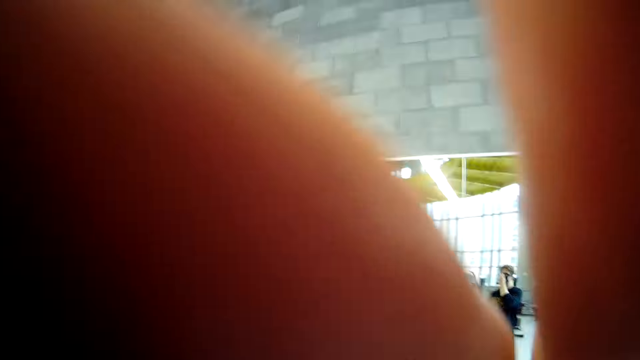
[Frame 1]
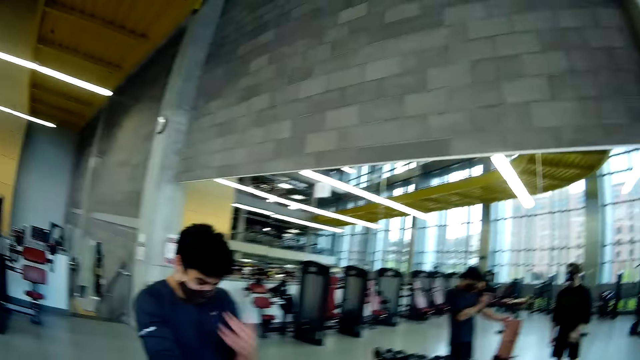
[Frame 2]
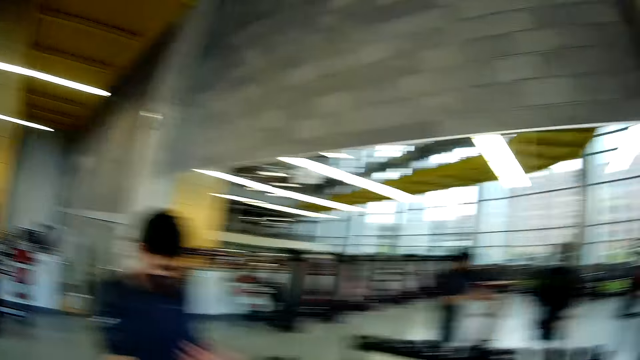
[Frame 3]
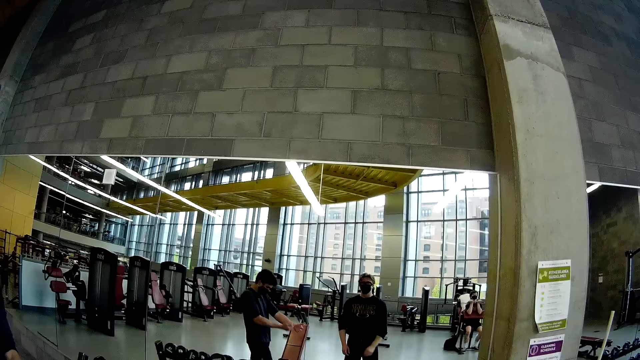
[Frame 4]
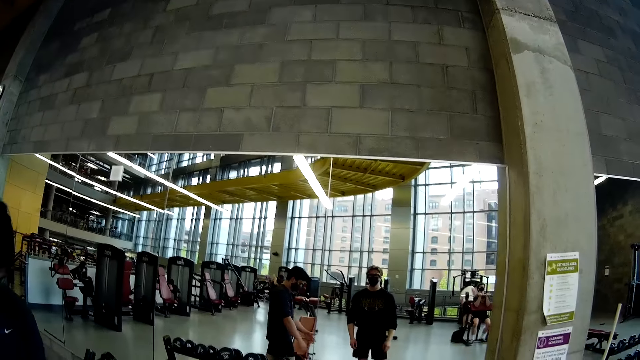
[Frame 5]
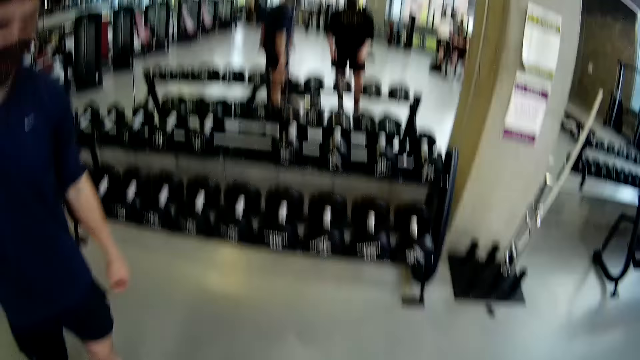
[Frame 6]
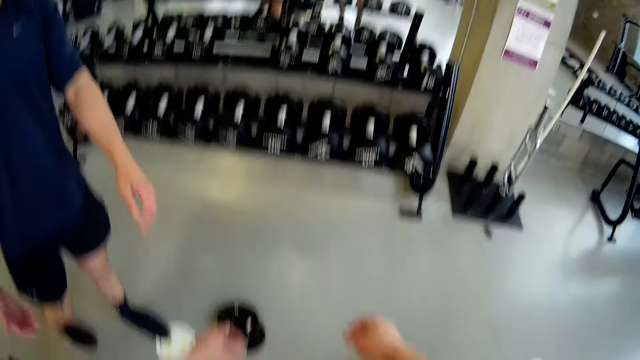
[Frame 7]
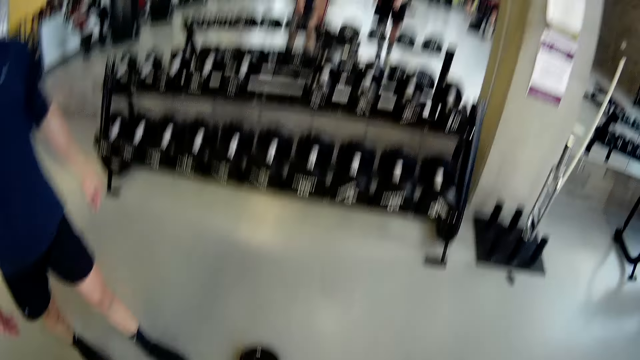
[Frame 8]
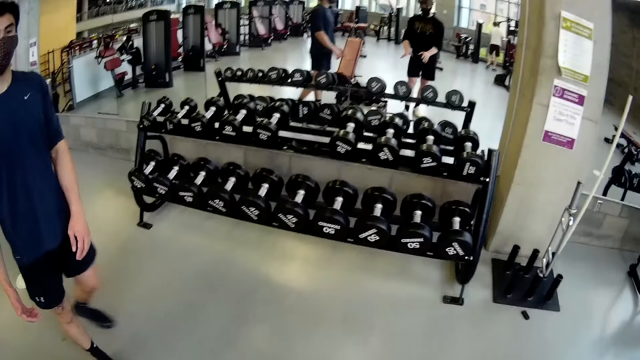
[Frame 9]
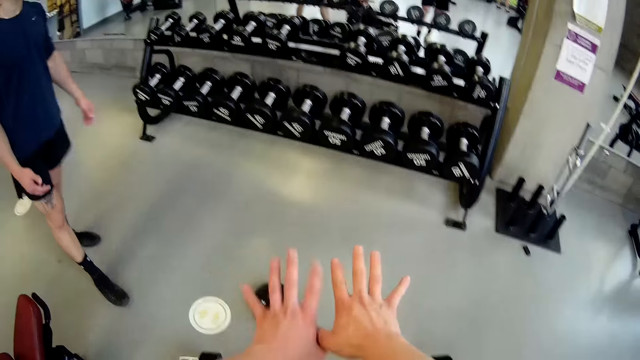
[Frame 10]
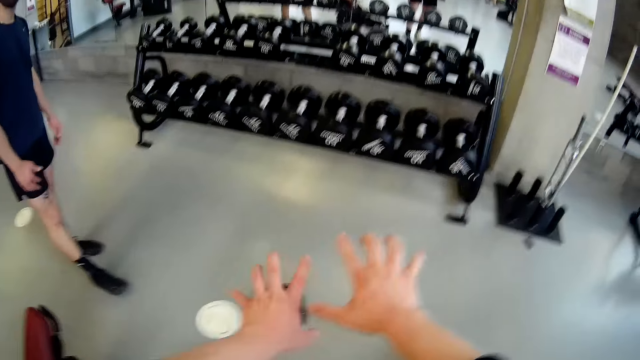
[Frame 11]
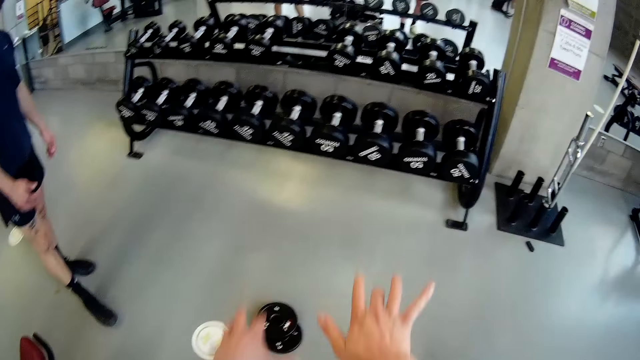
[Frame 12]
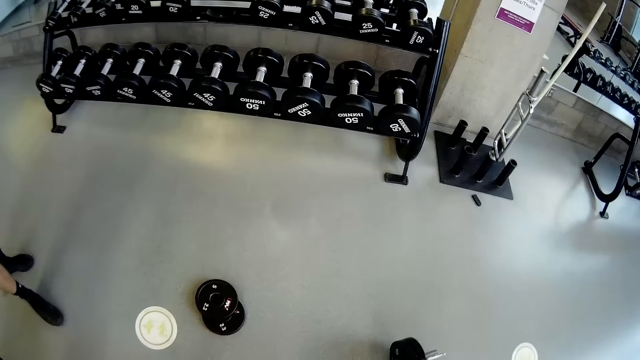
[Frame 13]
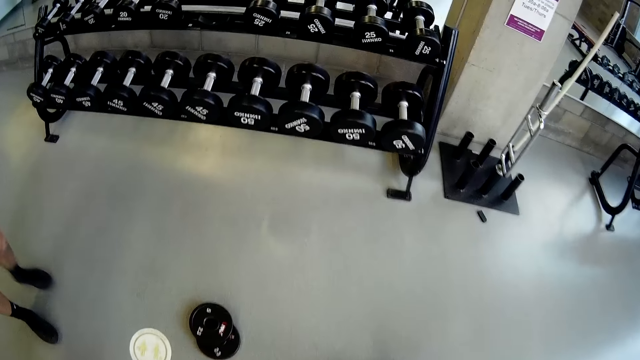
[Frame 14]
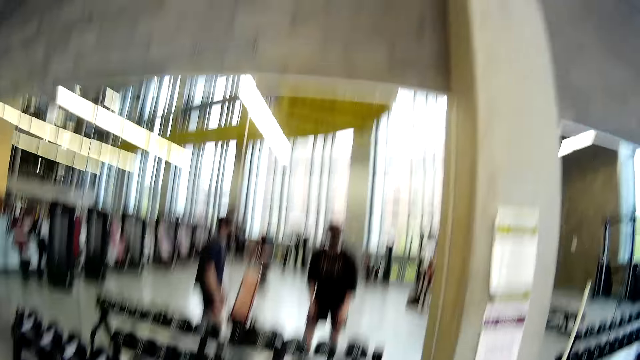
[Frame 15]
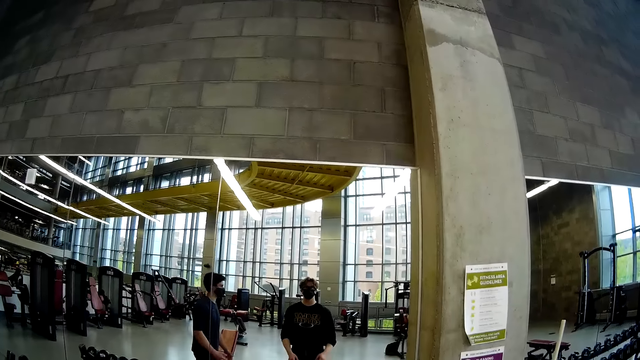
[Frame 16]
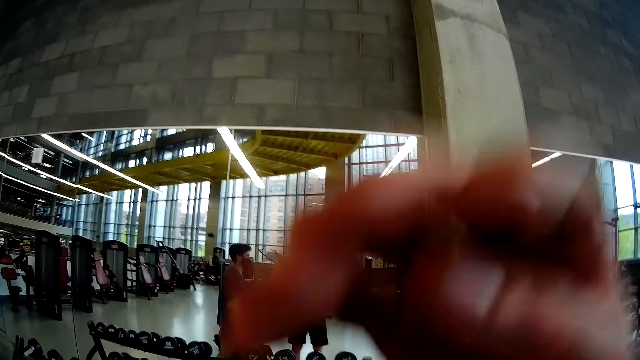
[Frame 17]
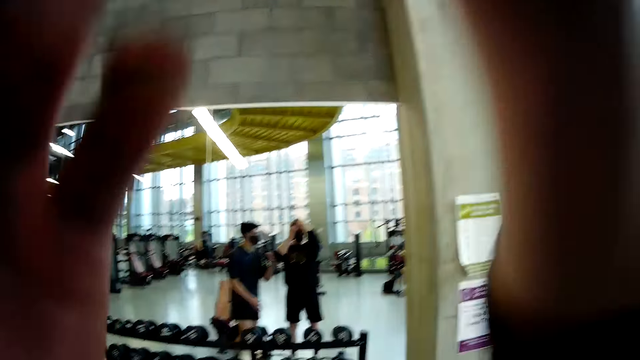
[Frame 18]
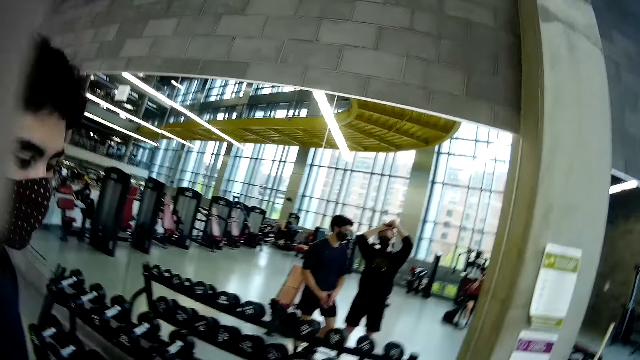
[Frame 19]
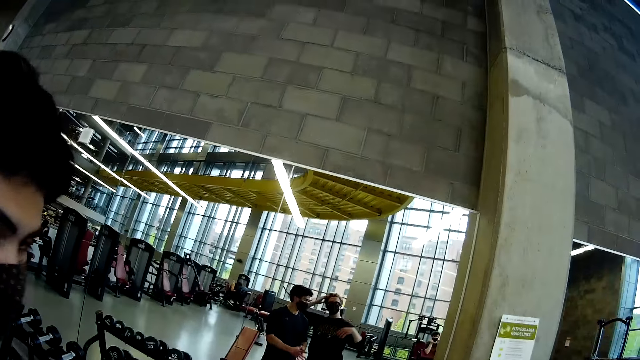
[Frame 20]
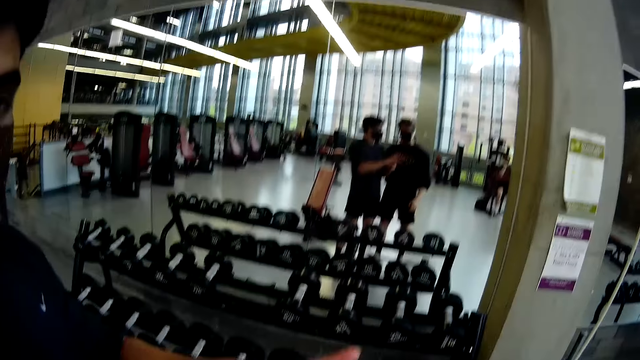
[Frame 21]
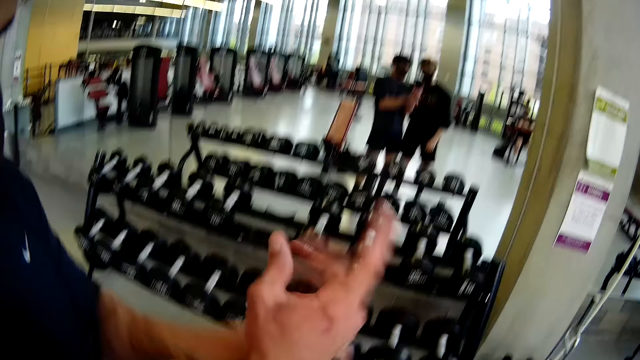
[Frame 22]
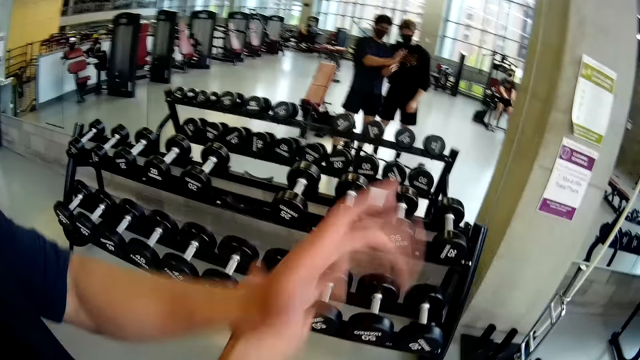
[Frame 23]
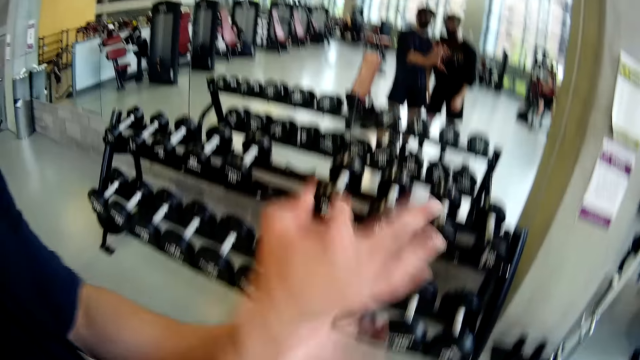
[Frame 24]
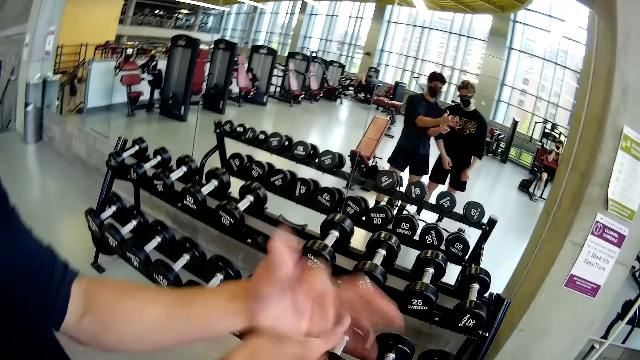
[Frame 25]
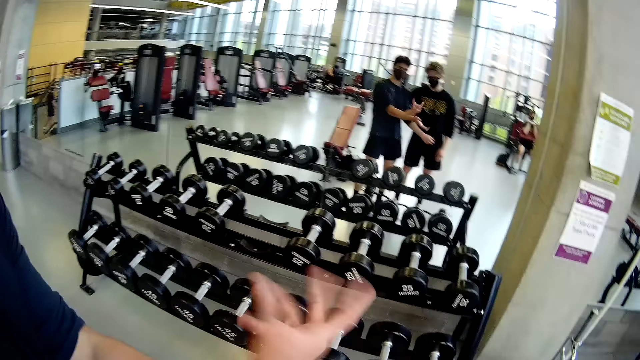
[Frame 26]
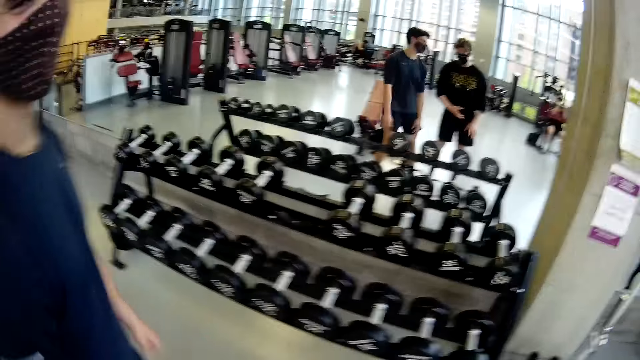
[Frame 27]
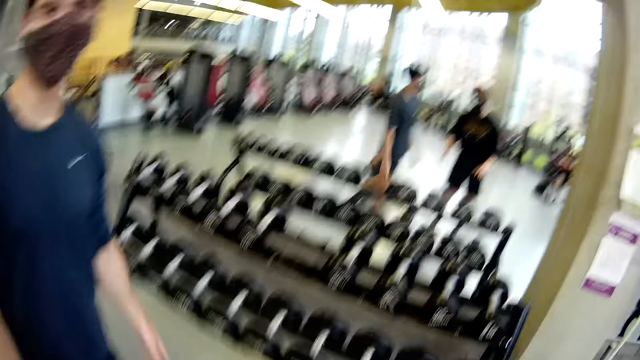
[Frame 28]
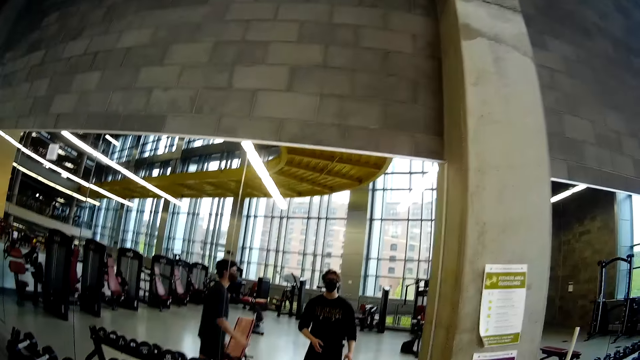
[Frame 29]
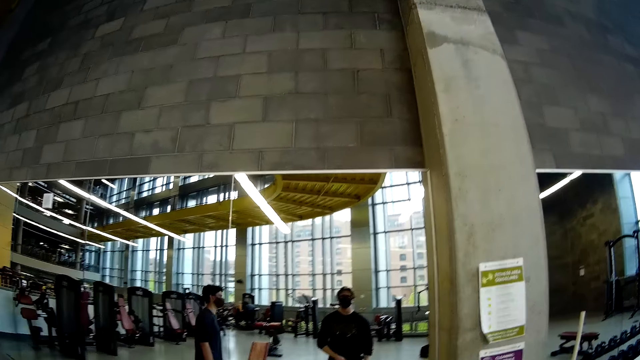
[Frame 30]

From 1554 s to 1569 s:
The camera wearer stands on the floor. A man stands on the floor. The camera wearer recedes the hair with his hands. The man stands on the floor. The camera wearer stands on the floor.

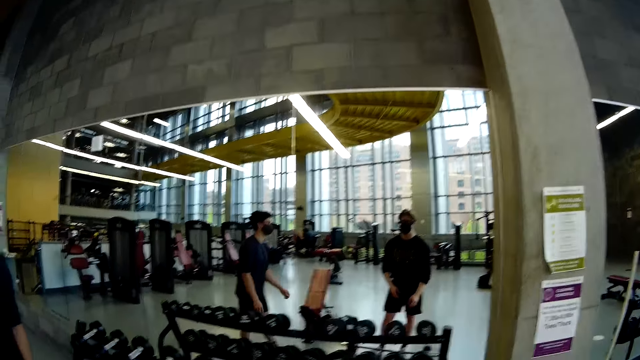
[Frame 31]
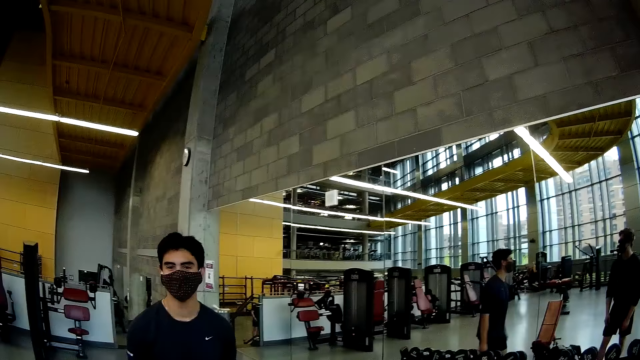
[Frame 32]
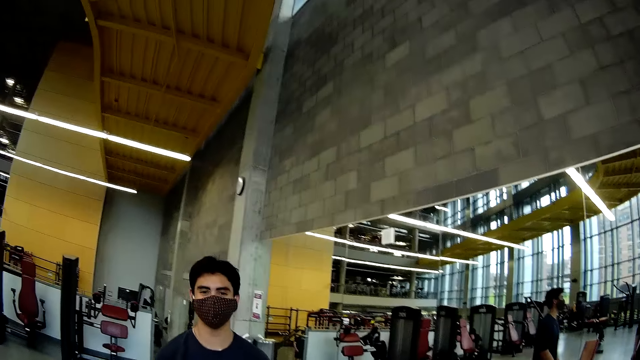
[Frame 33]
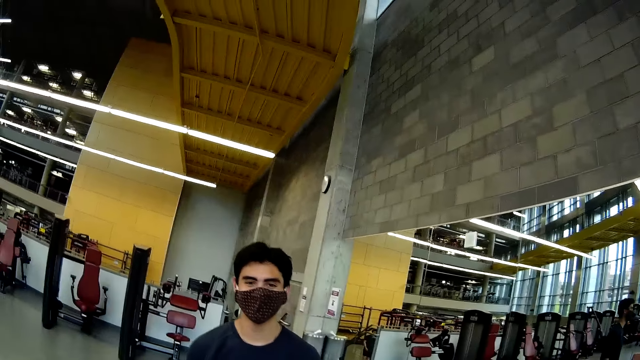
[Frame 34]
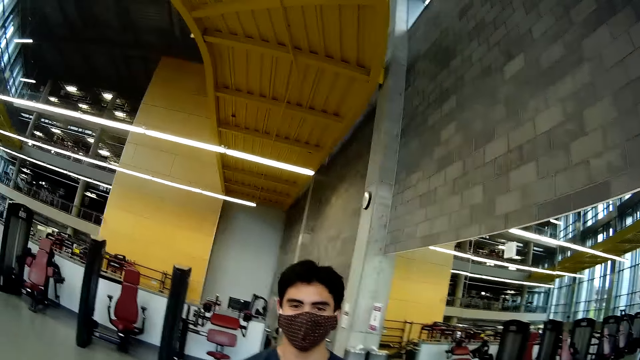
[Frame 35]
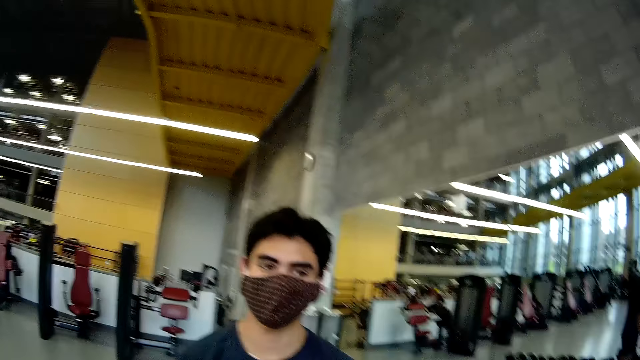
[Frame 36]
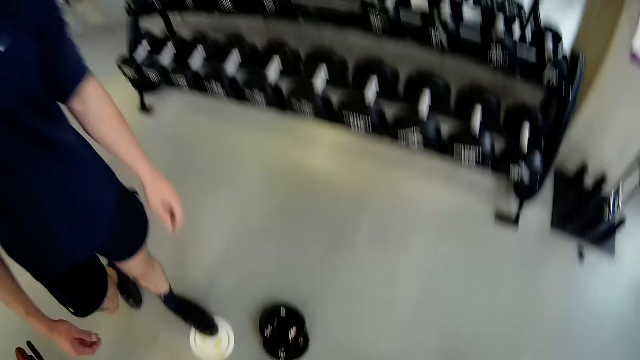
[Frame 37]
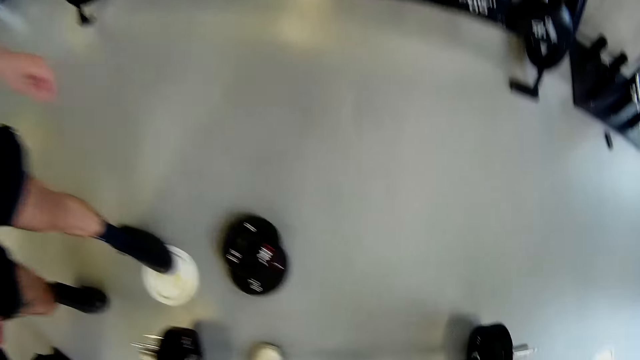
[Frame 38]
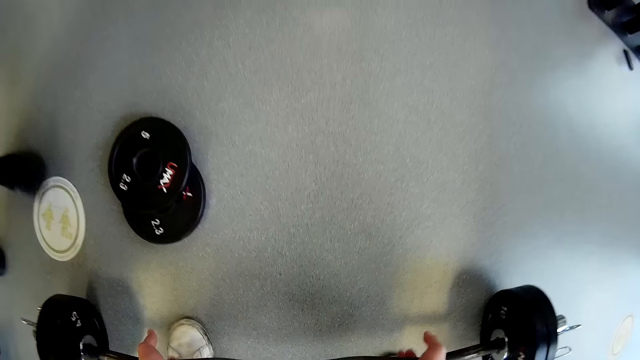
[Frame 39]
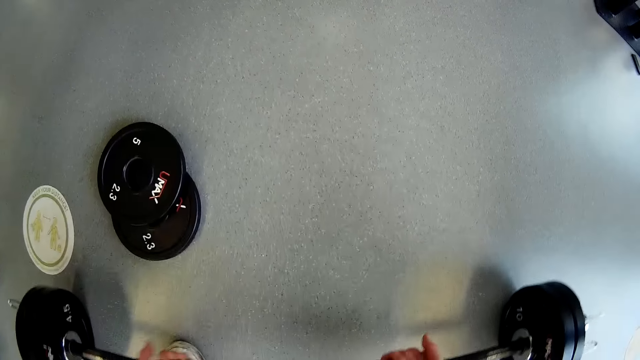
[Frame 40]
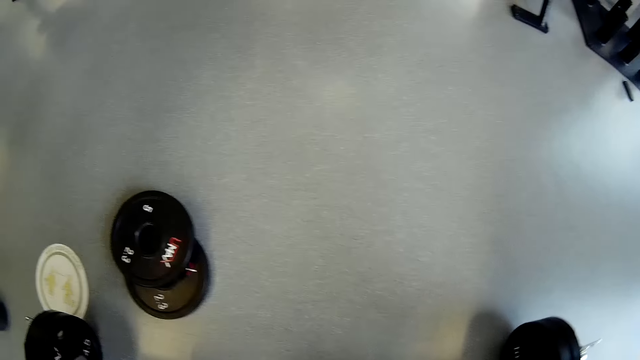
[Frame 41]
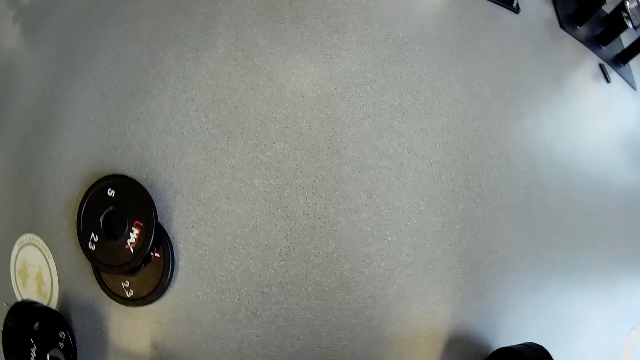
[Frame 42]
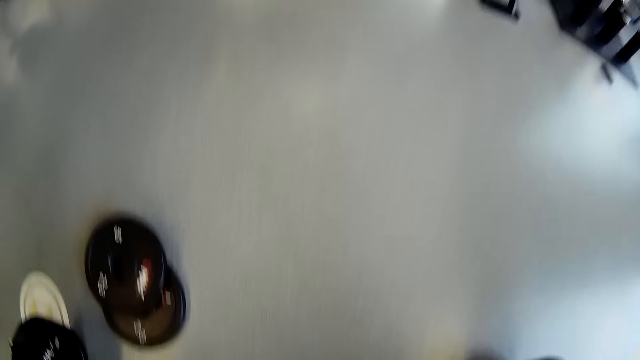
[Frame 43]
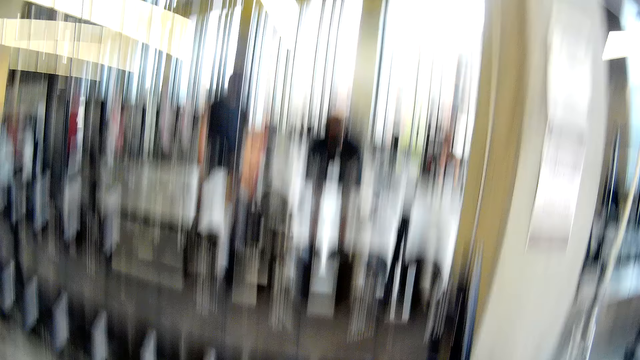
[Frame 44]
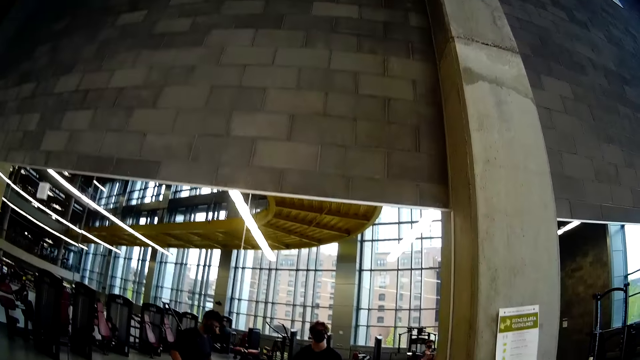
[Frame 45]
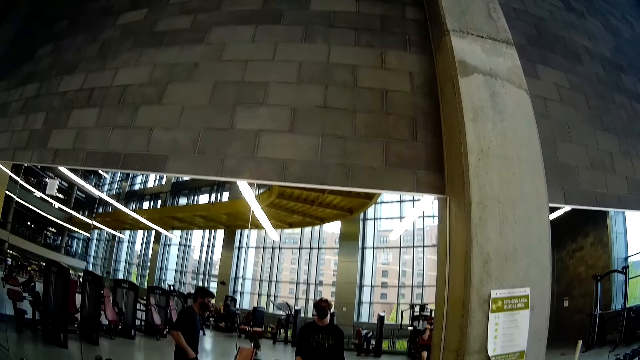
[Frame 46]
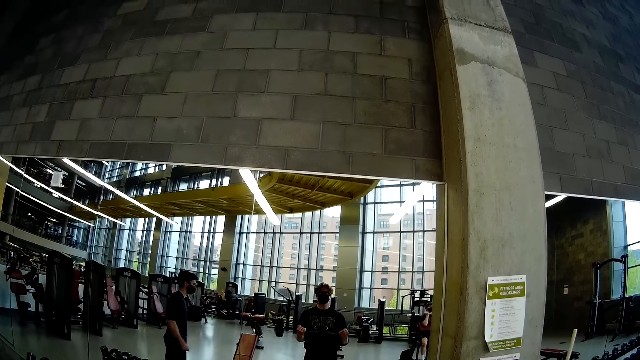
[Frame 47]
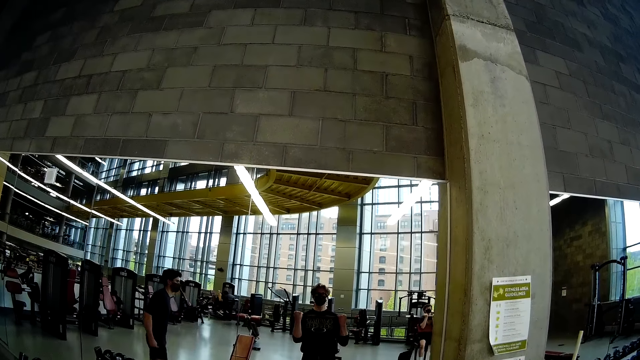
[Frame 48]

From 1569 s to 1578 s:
The camera wearer lifts the barbell from the floor with both hands in a gym.
